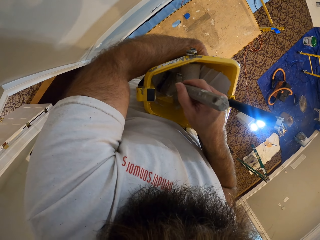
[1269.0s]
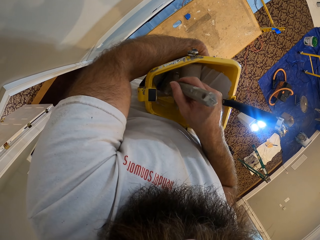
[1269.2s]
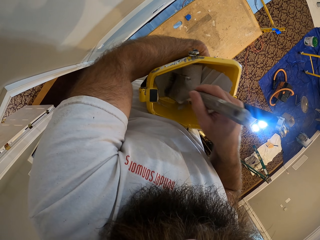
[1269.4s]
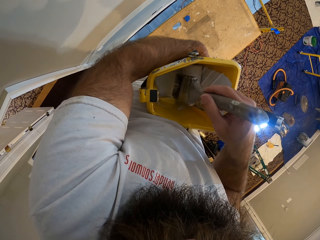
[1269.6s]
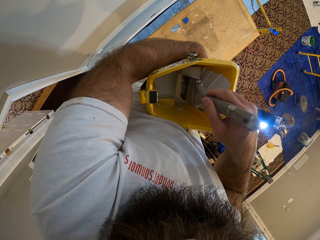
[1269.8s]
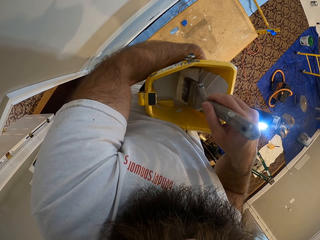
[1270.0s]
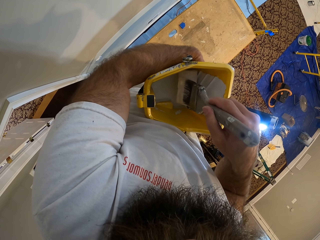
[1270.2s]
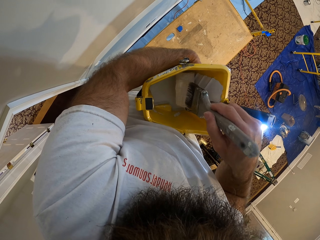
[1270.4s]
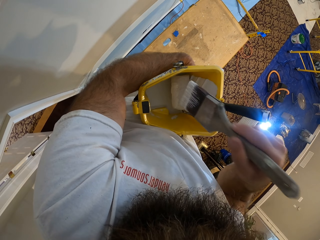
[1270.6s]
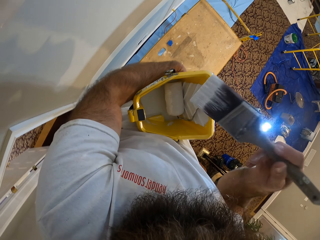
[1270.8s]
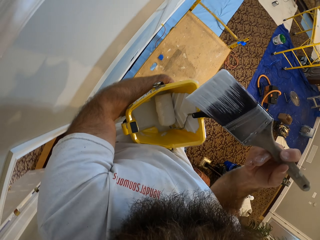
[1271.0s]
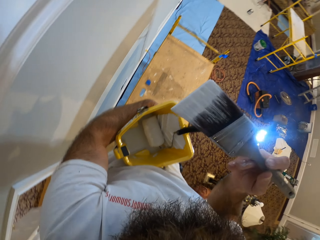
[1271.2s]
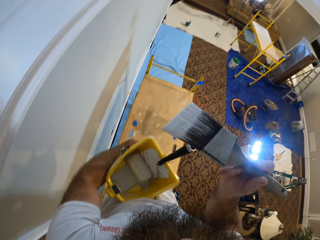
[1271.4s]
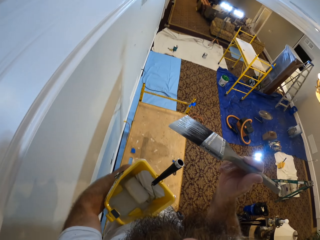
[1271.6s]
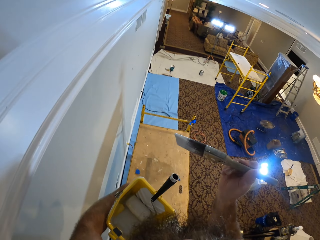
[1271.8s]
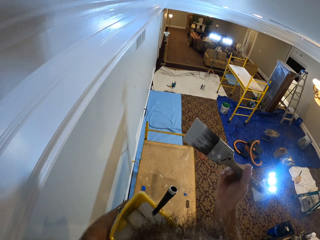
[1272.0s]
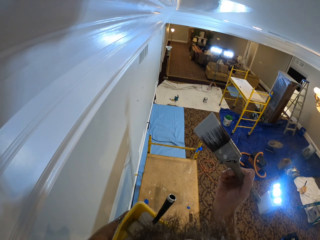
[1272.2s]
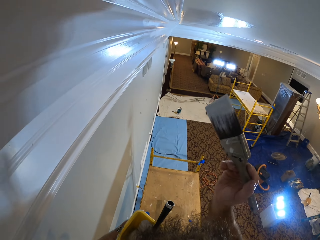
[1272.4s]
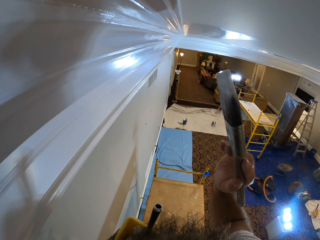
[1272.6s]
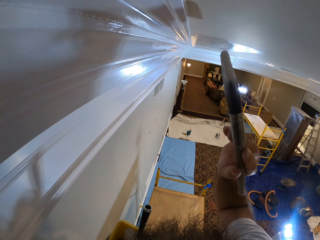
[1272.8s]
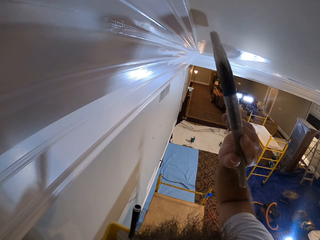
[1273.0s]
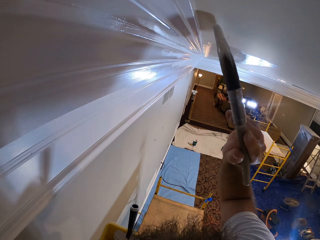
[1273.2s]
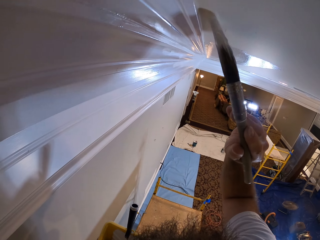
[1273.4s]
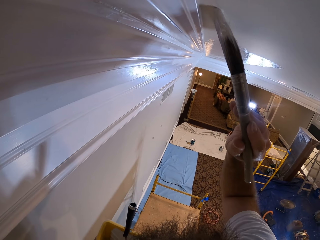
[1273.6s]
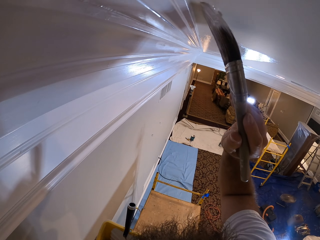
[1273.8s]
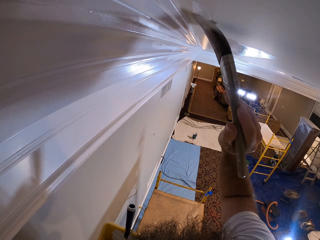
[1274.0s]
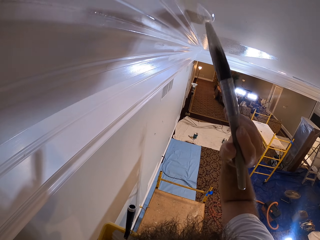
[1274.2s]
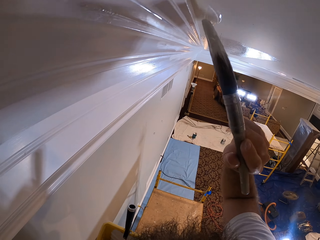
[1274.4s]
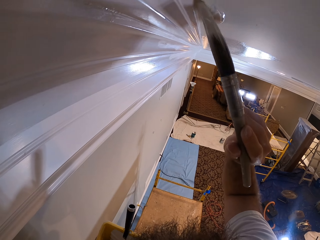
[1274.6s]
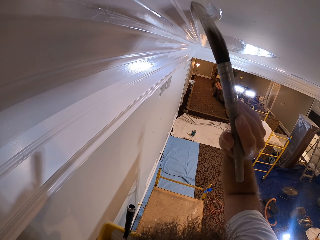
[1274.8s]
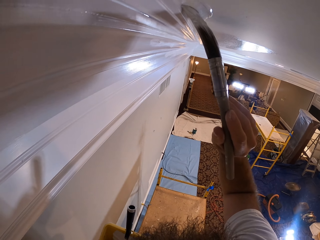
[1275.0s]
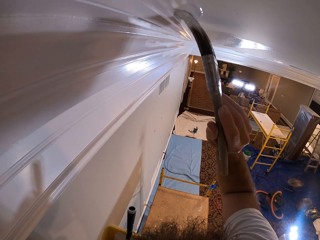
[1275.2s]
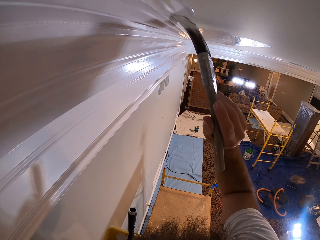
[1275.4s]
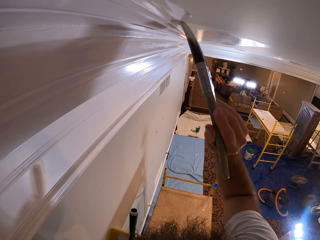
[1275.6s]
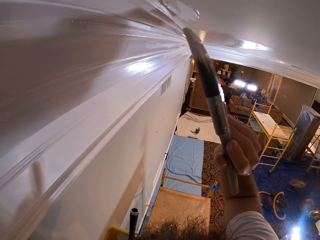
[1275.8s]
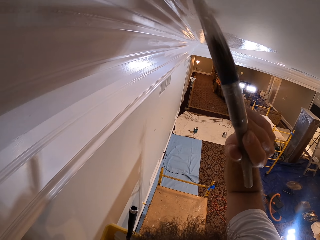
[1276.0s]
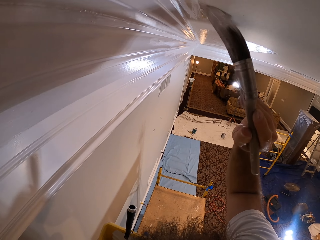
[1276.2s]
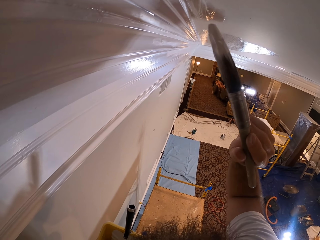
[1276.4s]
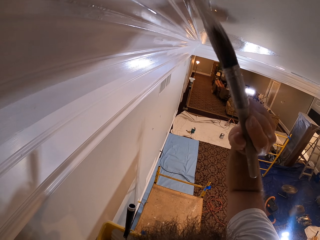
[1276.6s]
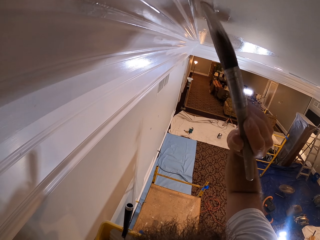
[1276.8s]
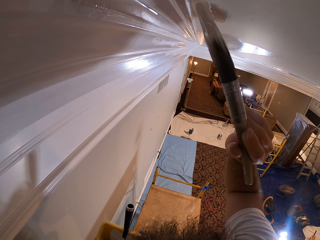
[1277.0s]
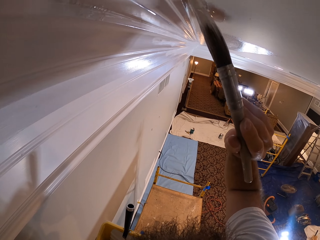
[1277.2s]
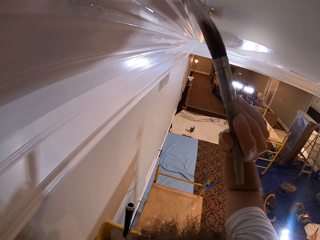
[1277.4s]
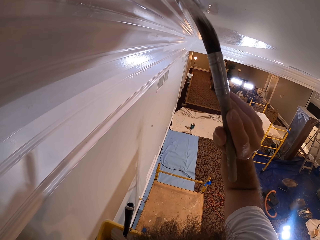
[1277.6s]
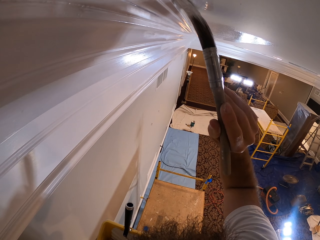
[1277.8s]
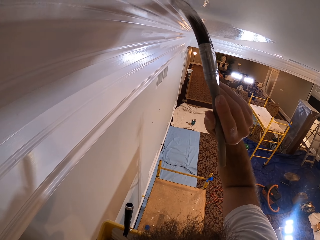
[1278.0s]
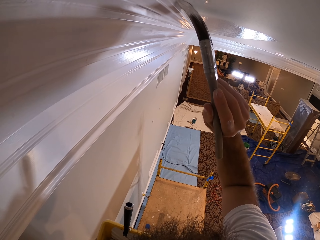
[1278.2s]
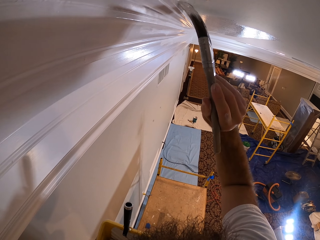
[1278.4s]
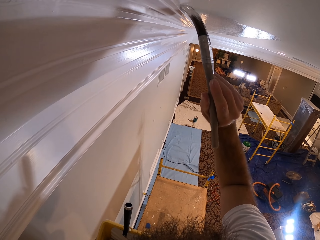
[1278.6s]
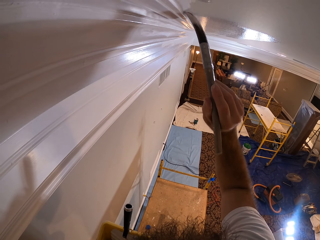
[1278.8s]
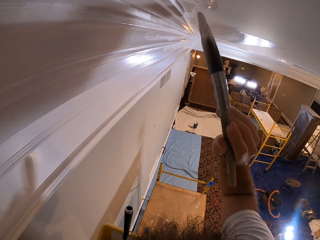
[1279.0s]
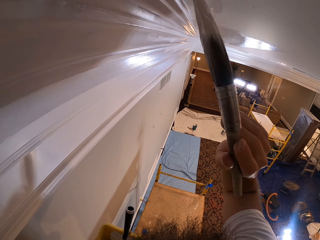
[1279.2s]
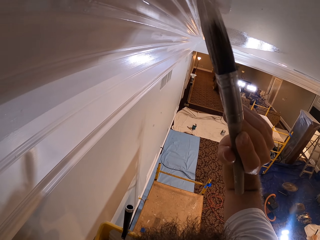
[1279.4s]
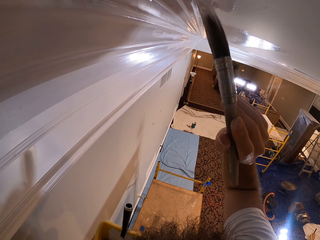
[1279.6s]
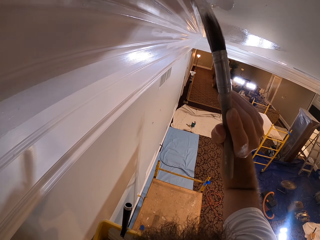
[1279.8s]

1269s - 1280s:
The camera wearer dabs the paintbrush on the paint roller inside the paint bowl with his right hand. He removes the paintbrush in the tin. He looks at the paintbrush. He paints the ceiling with the paintbrush in his right hand.

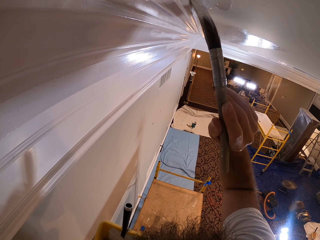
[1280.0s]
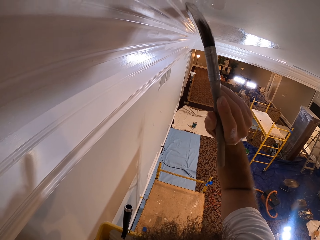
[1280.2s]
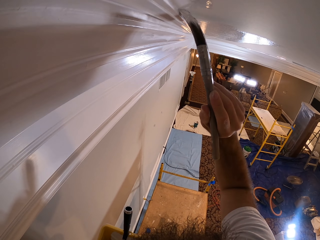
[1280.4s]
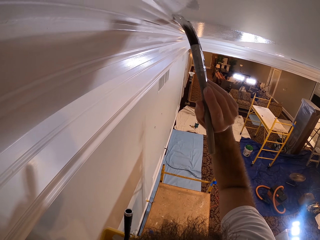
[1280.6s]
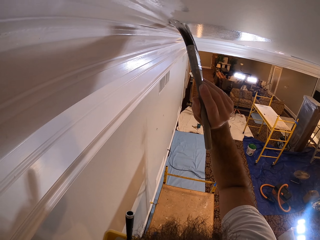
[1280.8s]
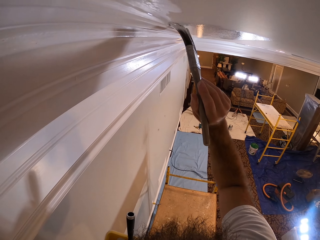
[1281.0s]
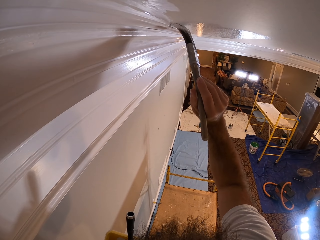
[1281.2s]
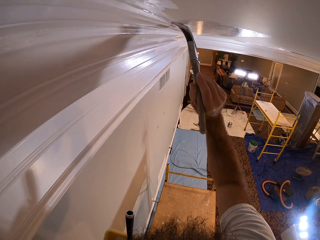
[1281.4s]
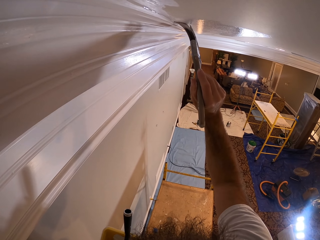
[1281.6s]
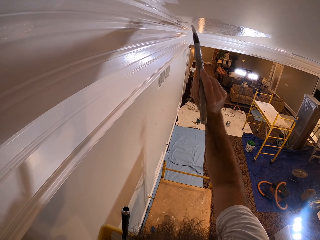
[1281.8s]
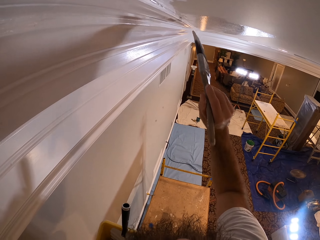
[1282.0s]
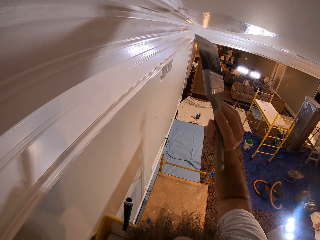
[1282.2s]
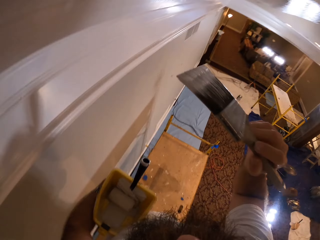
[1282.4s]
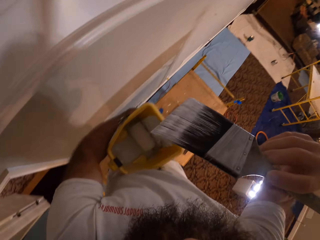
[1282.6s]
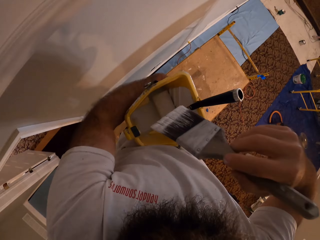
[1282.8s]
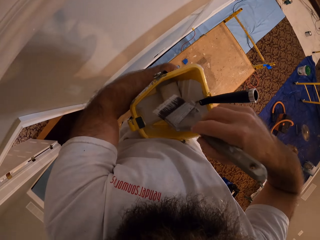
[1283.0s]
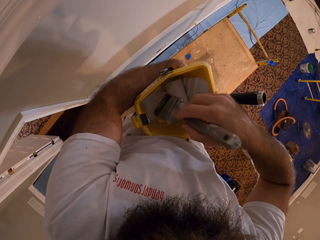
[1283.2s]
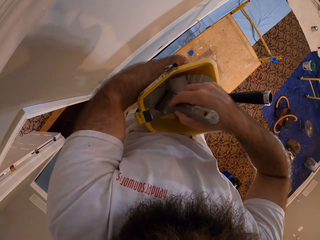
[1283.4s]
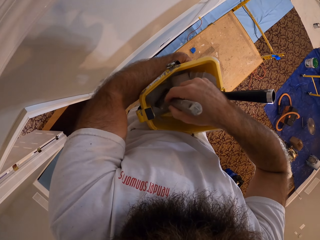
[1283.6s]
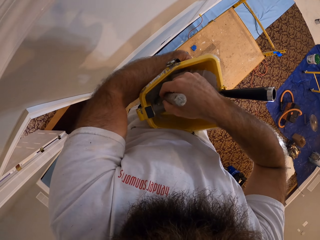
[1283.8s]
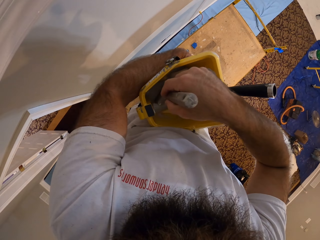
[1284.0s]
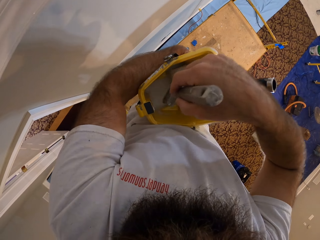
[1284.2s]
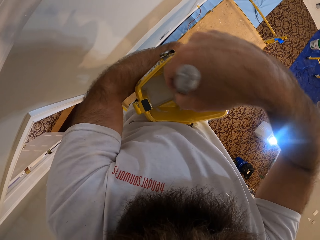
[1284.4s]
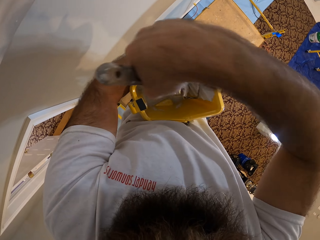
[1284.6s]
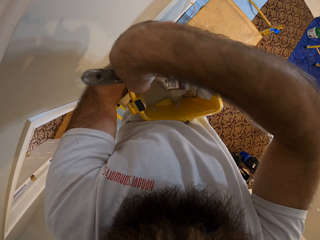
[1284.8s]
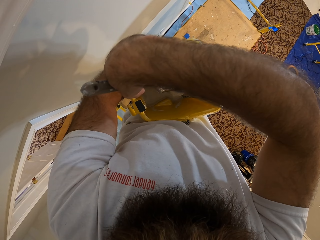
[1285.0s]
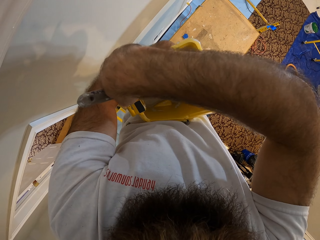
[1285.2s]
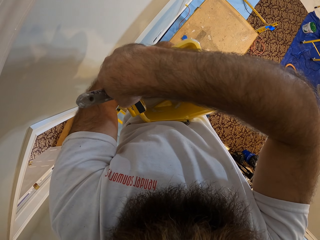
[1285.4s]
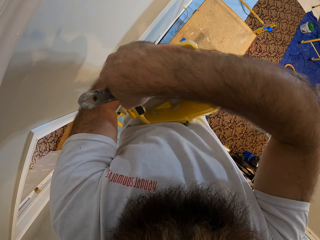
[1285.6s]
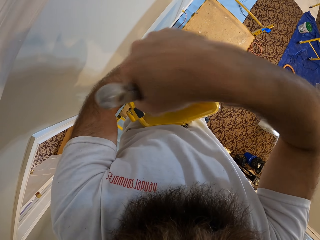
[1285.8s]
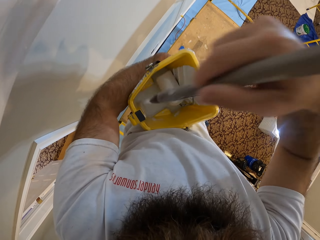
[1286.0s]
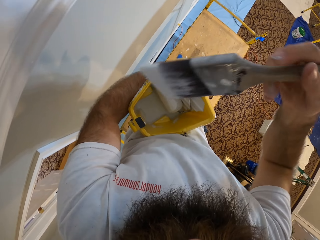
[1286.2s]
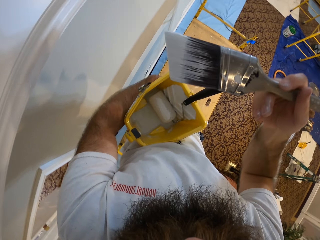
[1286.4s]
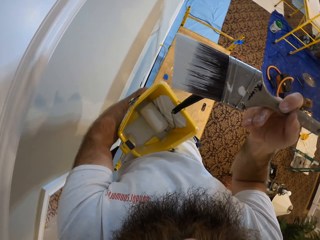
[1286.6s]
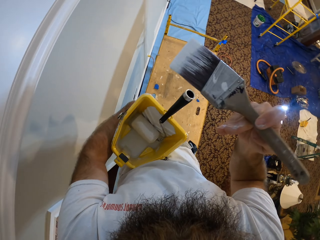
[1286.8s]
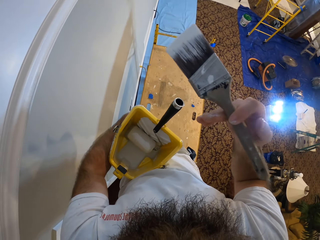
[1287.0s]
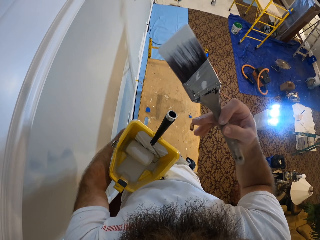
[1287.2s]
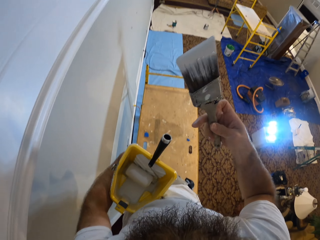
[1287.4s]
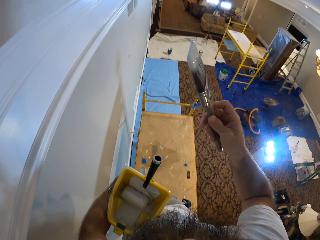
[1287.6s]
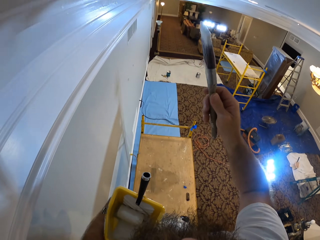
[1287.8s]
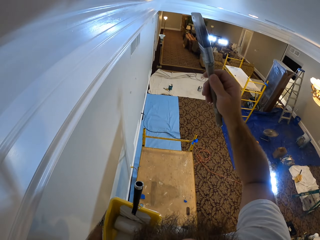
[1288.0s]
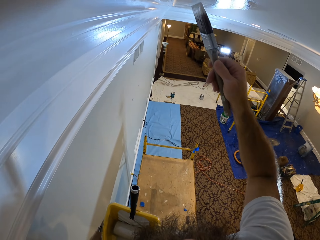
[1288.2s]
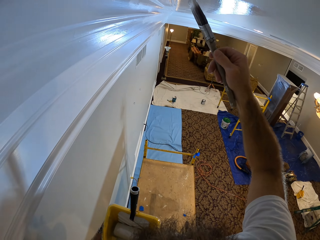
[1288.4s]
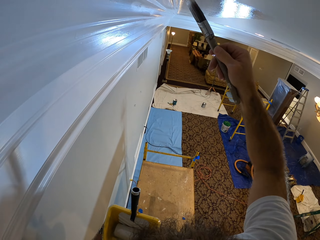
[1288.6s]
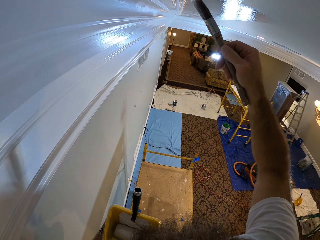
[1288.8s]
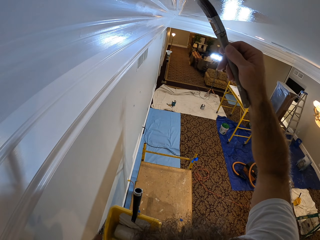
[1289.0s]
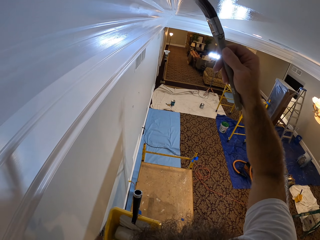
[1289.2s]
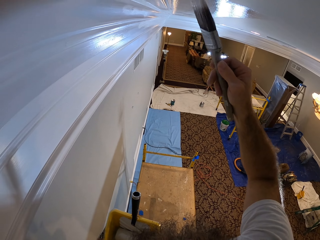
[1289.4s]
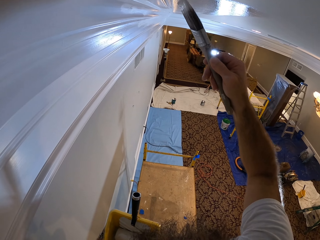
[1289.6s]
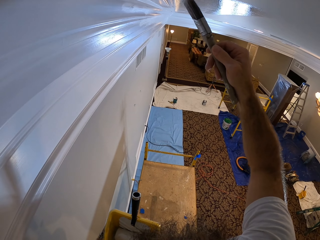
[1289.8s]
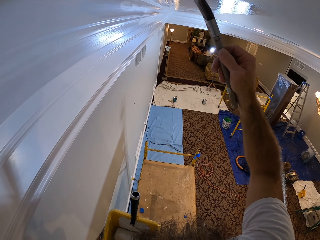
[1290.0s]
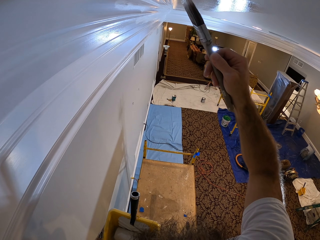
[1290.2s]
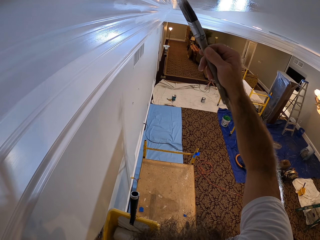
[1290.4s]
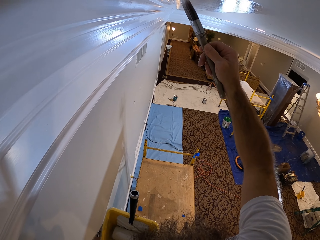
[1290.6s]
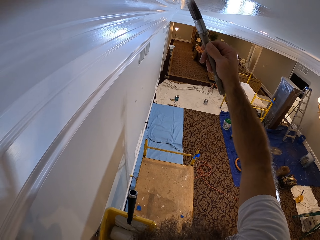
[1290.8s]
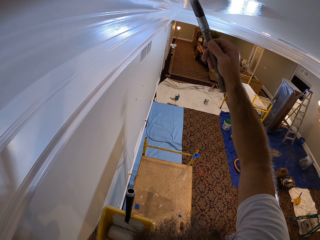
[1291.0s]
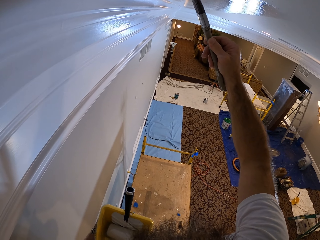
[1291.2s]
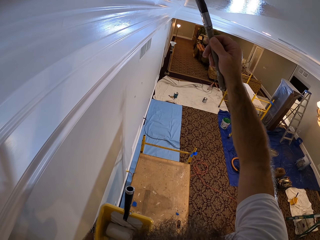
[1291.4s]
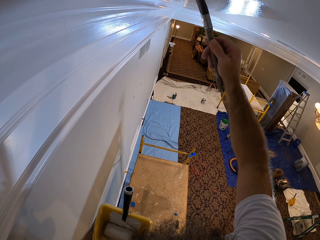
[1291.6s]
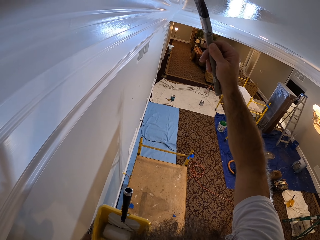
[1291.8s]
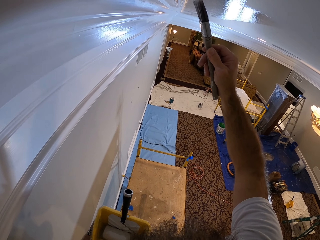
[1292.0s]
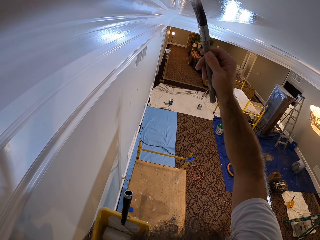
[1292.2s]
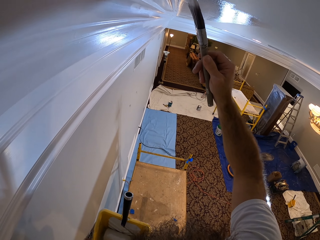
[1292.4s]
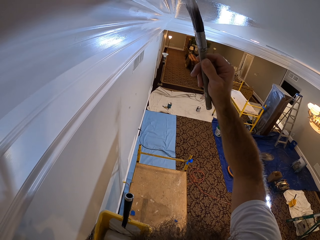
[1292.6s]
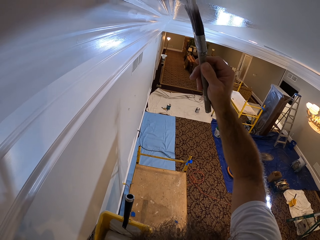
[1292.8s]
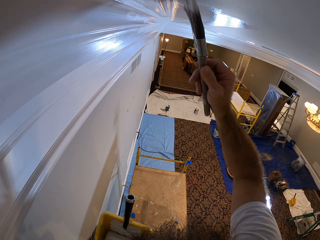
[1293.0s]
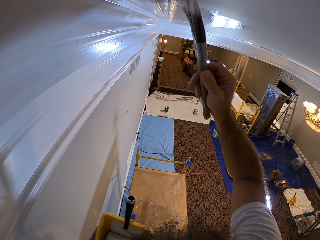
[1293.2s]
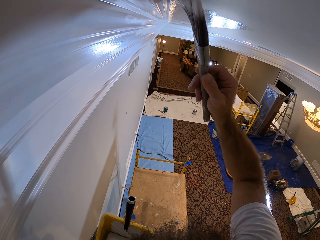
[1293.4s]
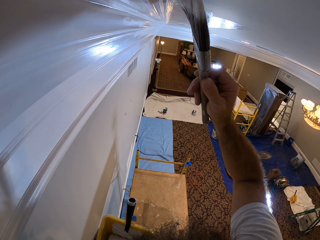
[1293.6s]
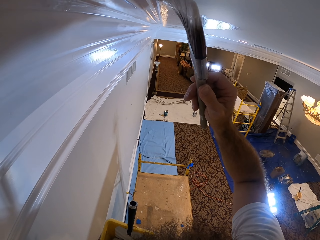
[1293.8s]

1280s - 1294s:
The camera wearer takes paint from the paint bowl with the paintbrush in his right hand. He removes the paintbrush in the tin. He paints the ceiling with the paintbrush in his right hand.
